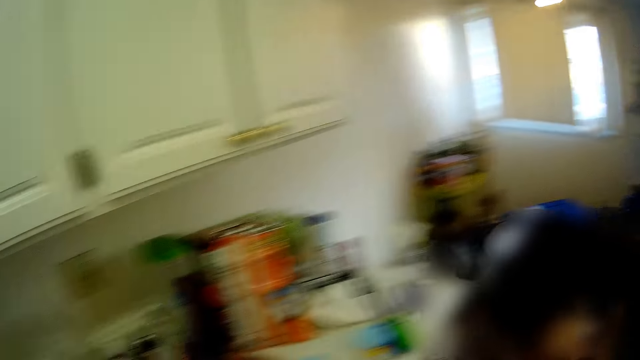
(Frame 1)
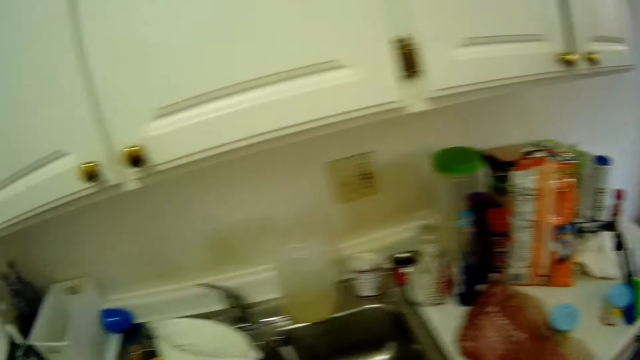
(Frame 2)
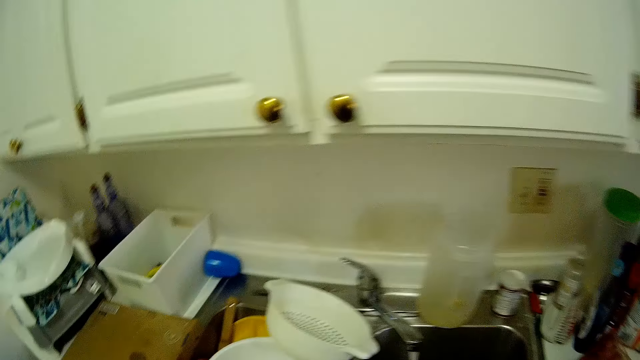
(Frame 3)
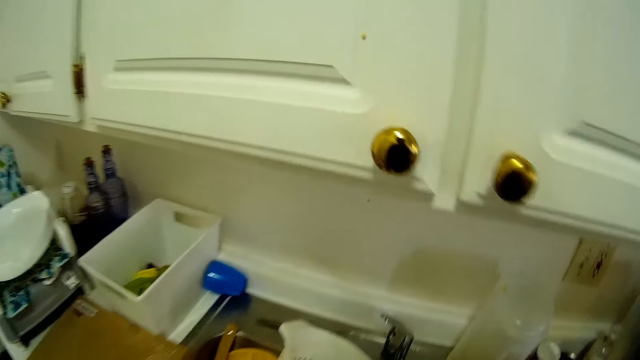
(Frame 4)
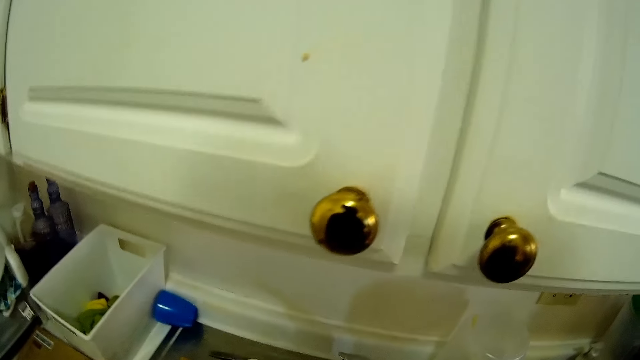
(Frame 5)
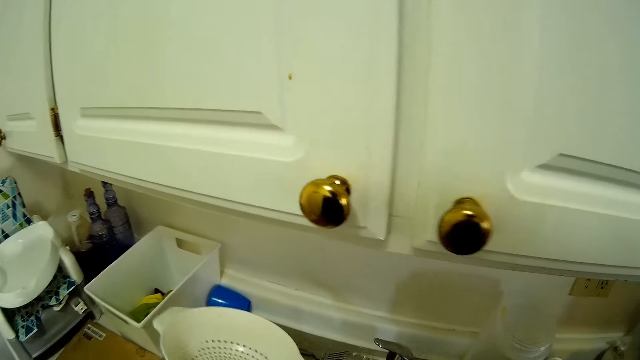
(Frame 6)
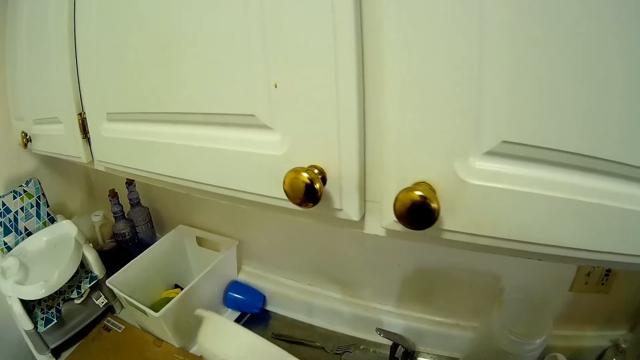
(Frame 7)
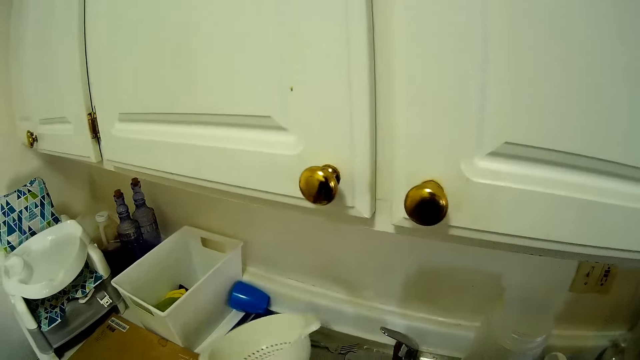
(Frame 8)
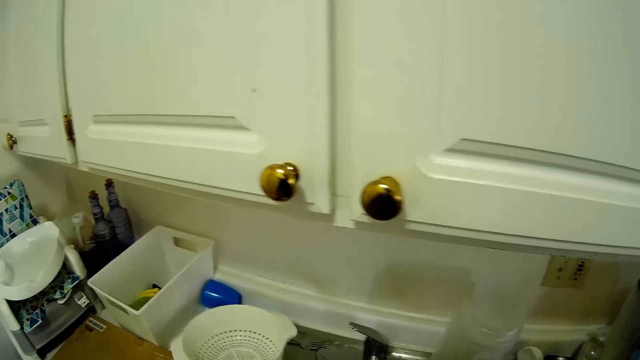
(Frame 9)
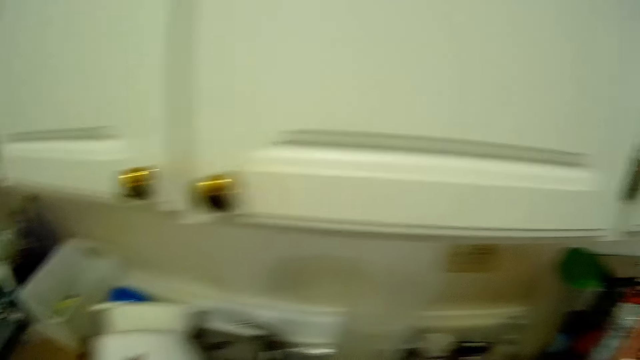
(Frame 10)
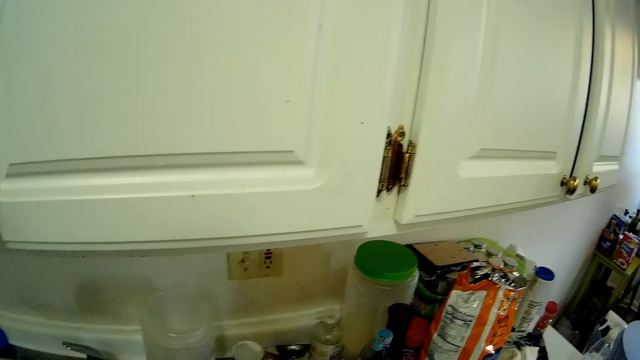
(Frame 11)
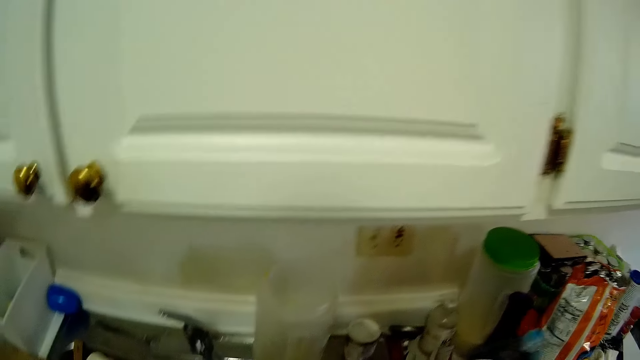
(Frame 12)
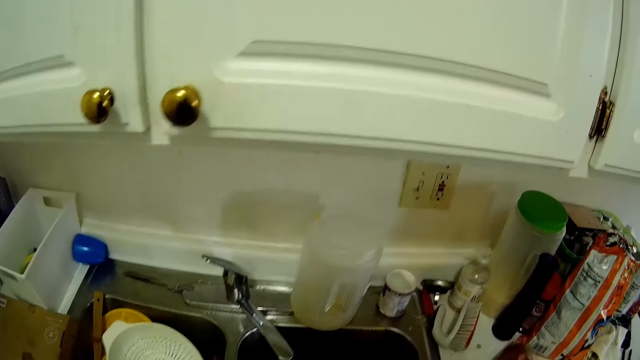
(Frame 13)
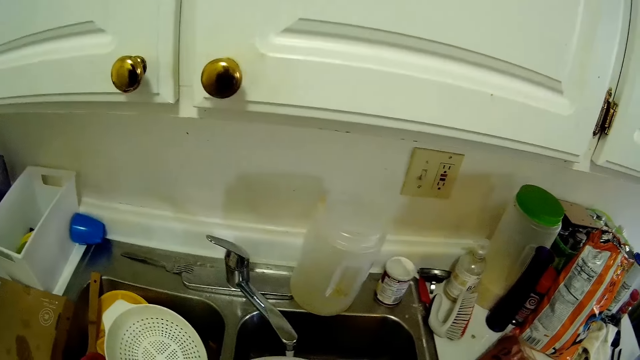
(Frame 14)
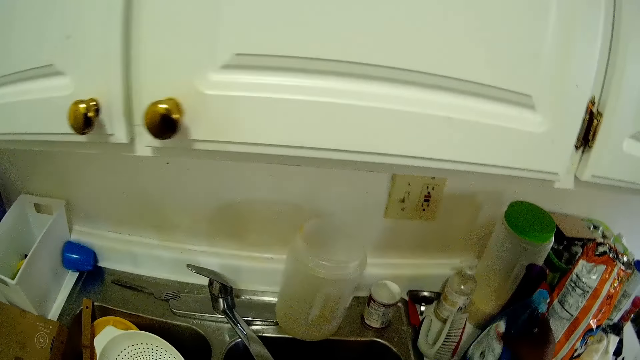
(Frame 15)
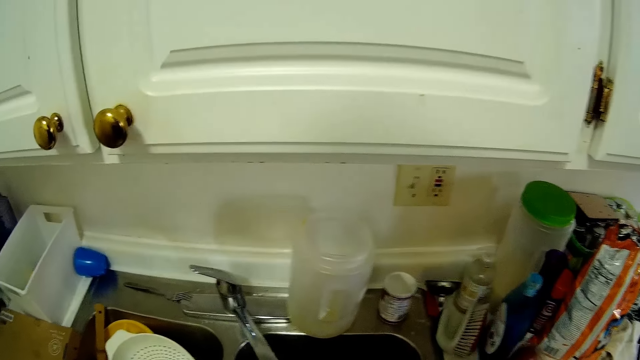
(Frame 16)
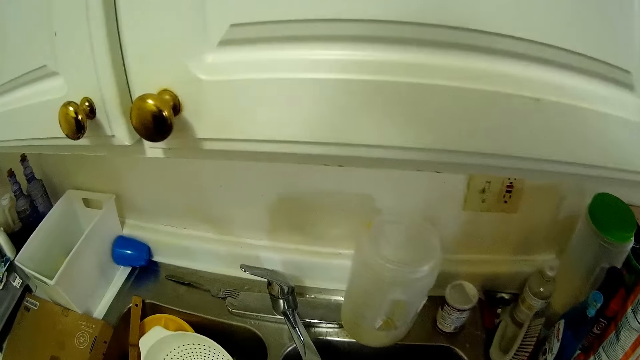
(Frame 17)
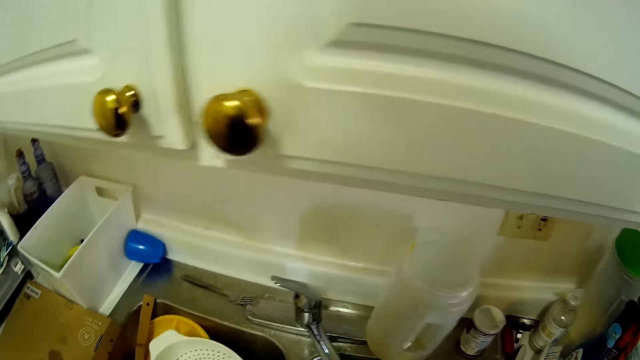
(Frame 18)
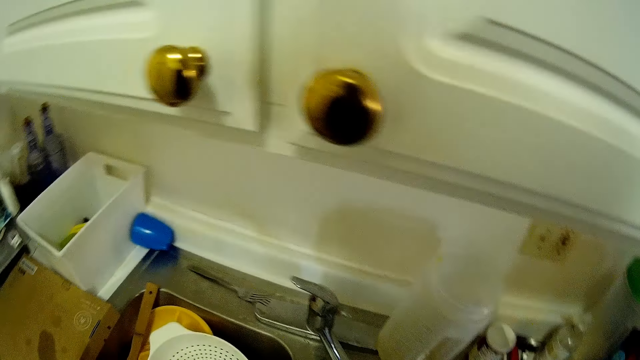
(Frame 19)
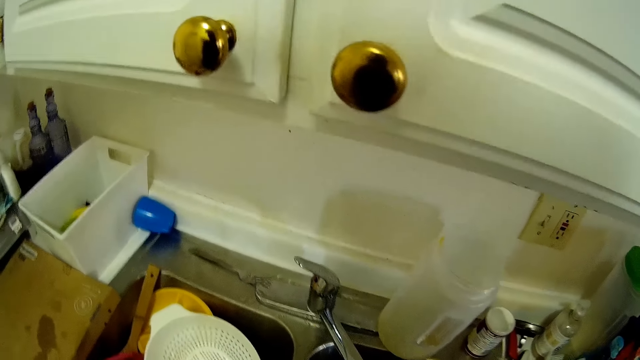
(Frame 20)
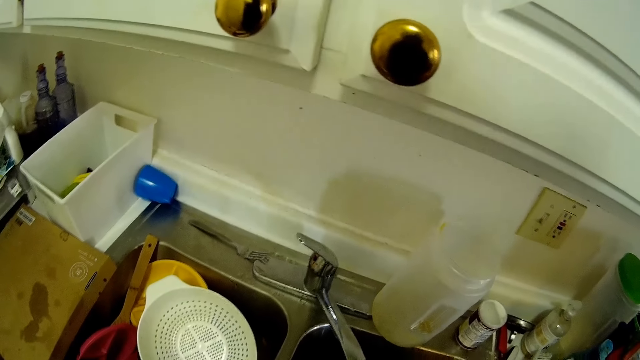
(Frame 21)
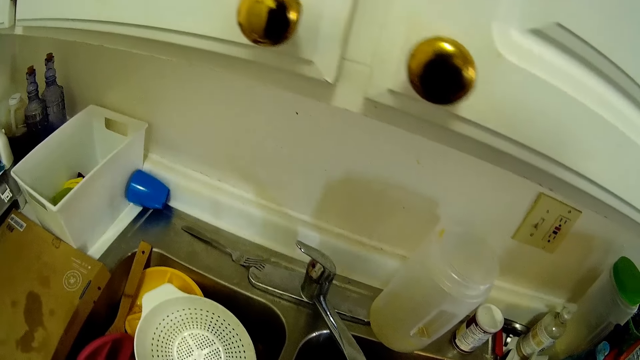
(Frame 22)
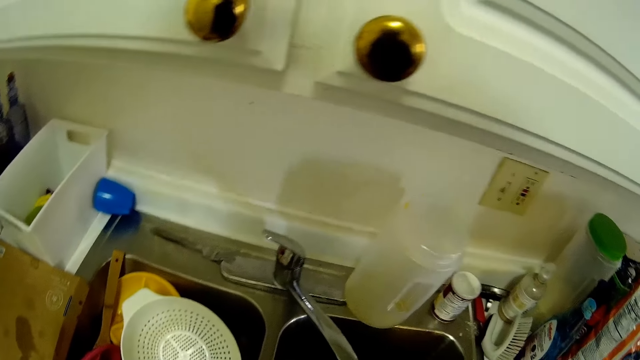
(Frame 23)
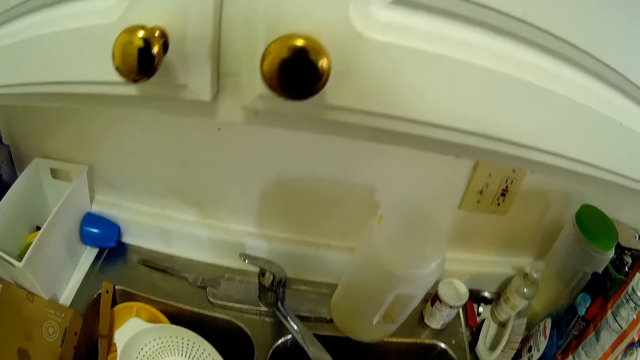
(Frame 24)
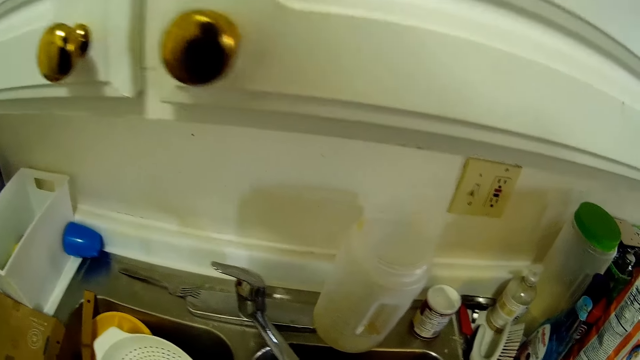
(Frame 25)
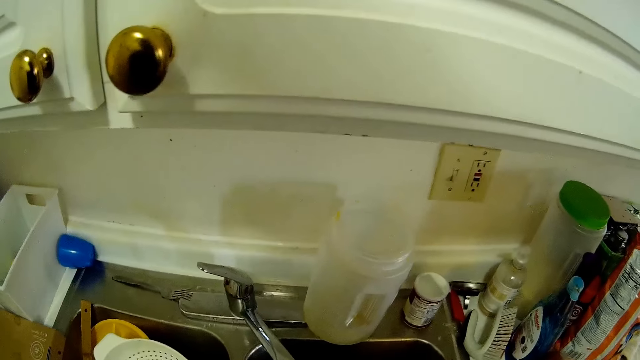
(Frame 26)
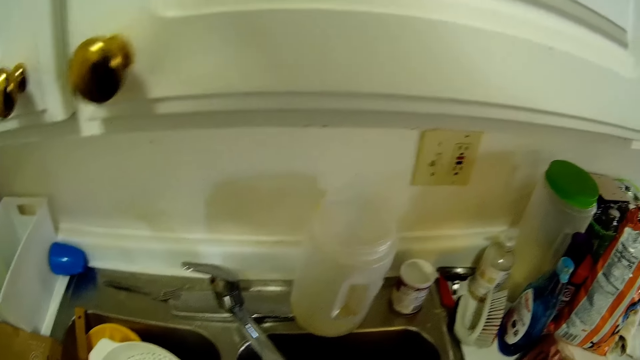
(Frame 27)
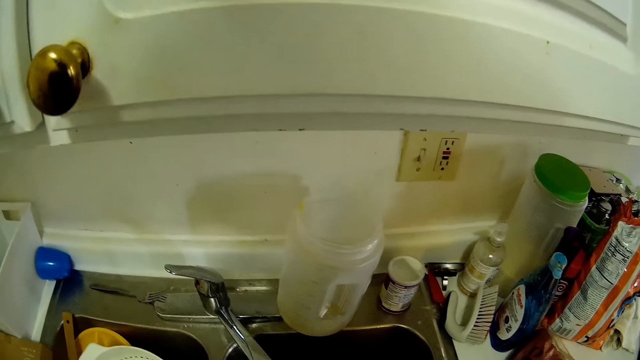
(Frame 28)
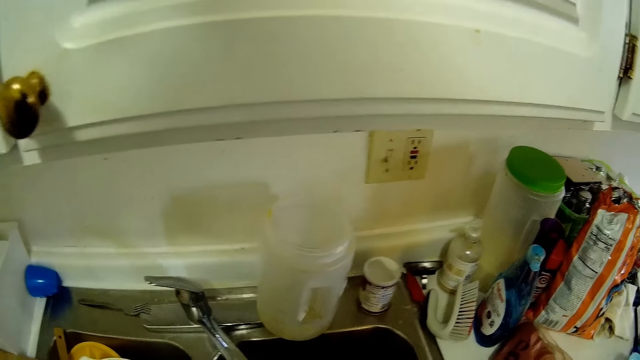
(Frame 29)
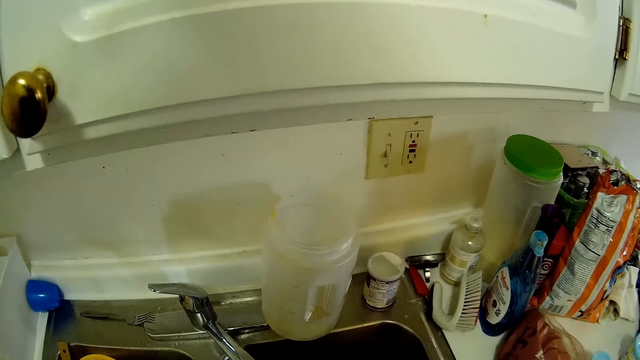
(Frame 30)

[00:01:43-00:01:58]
The camera wearer picks up a sieve or colander. She drops the colander in the sink with her left hand. She picks up a bowl from the sink with her left hand. She picks up the liquid soap from the counter with her right hand. She drops the liquid soap on the counter with her right hand. She washes something.

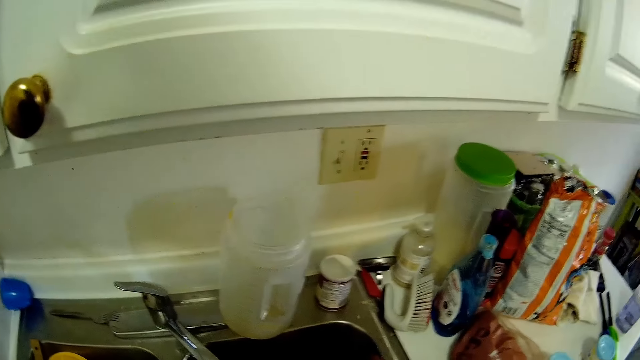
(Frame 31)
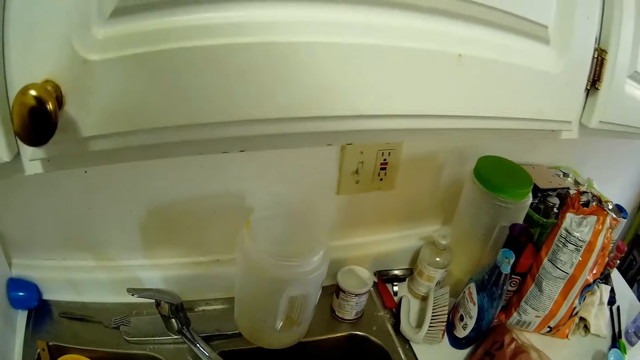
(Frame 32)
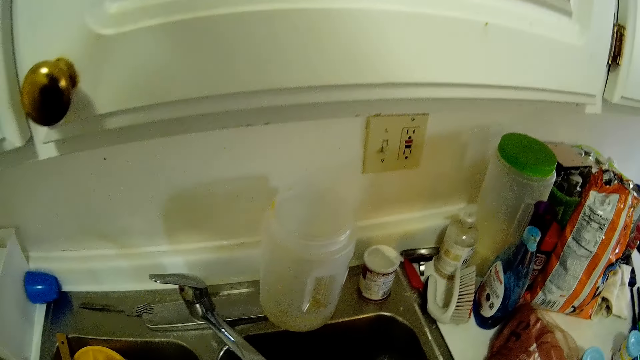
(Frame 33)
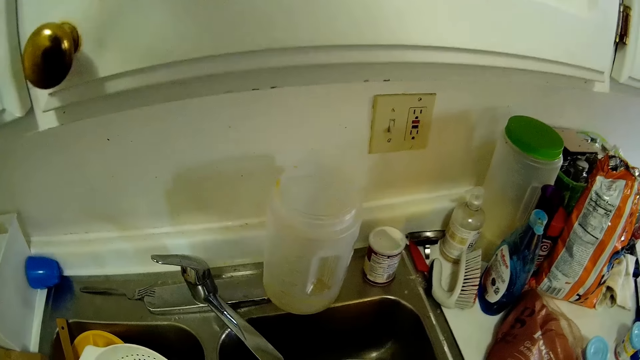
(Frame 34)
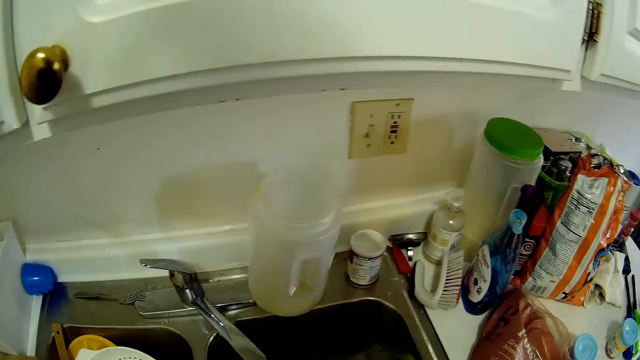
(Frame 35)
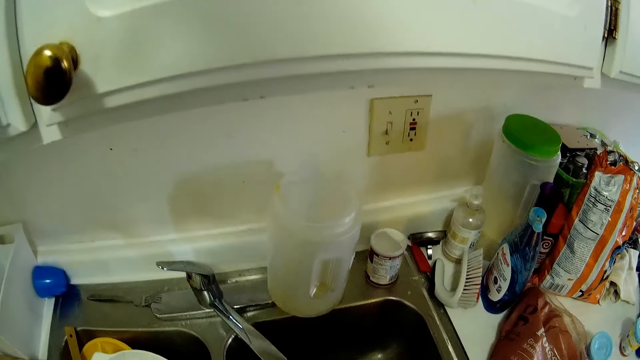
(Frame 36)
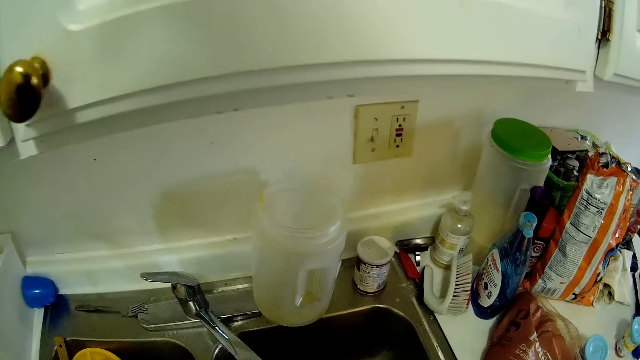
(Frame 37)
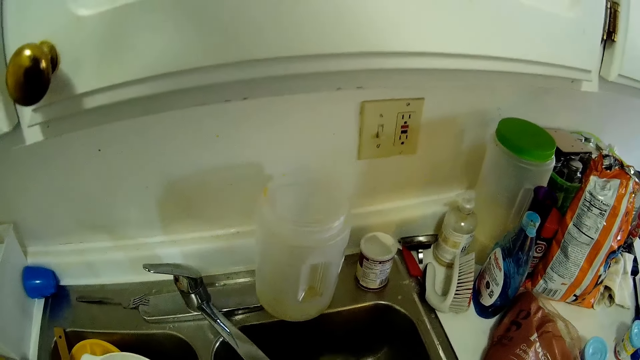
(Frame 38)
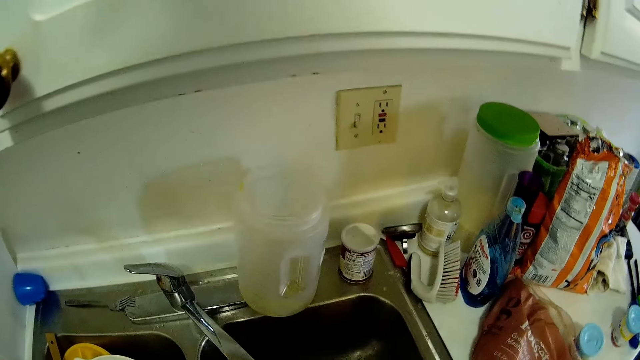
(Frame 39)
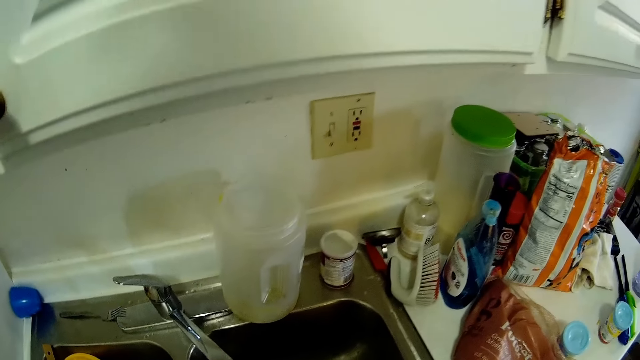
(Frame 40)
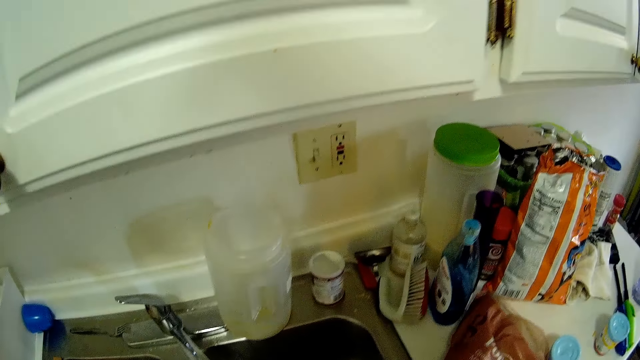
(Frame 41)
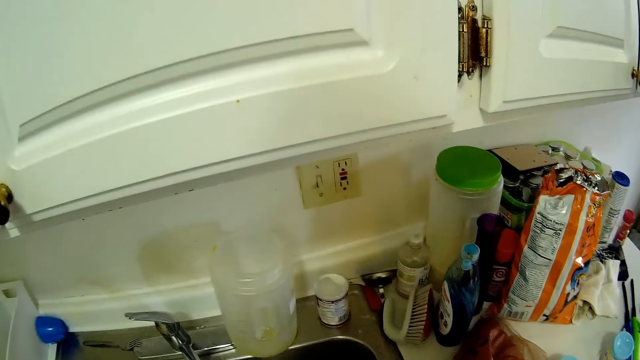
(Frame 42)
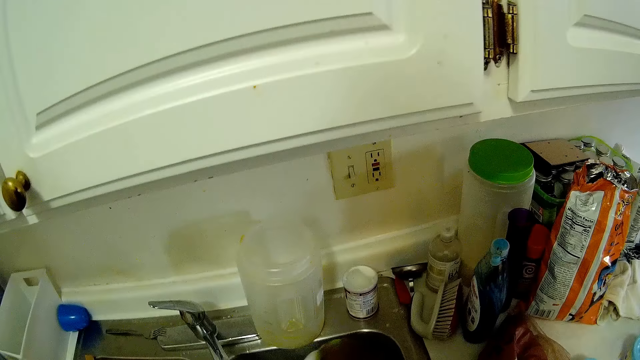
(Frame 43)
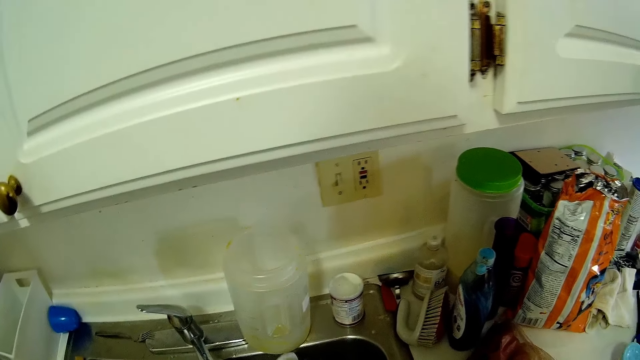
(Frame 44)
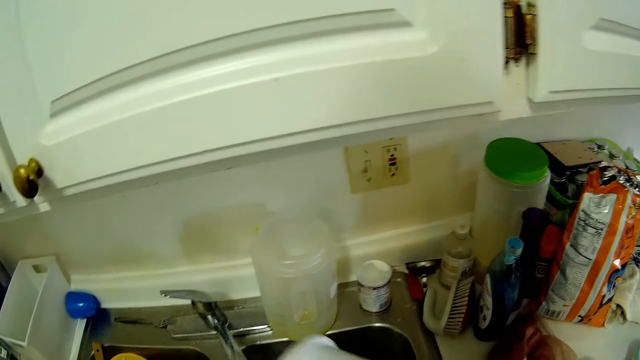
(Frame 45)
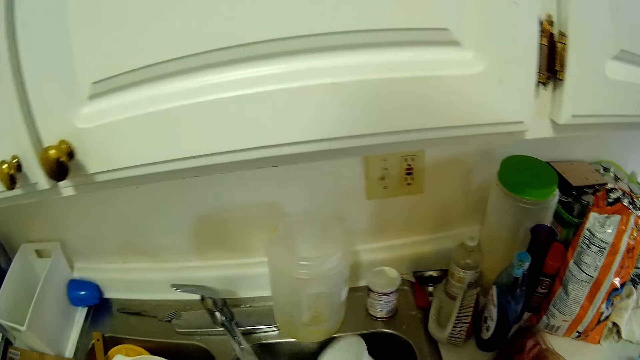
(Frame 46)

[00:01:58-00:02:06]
The camera wearer washes the bowl inside the sink with a sponge in her right hand.
